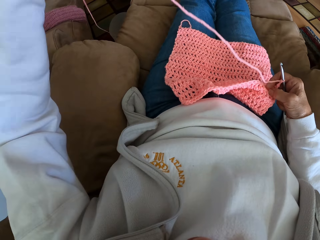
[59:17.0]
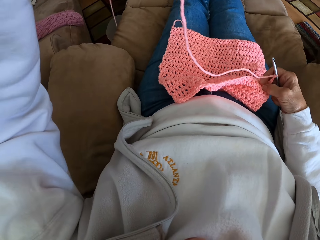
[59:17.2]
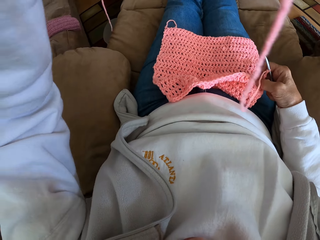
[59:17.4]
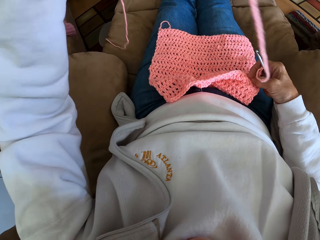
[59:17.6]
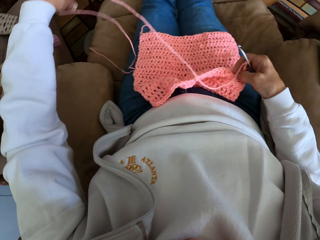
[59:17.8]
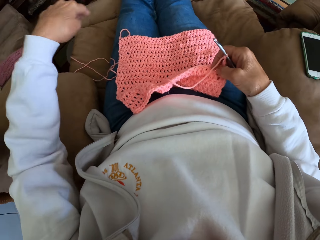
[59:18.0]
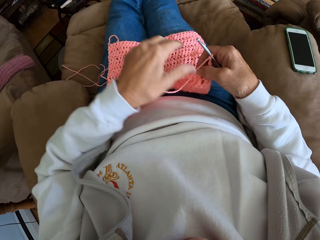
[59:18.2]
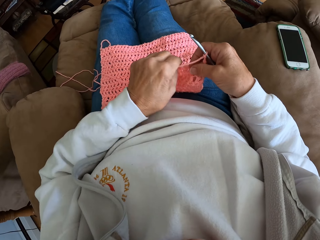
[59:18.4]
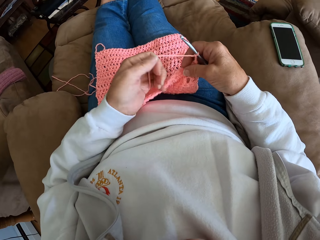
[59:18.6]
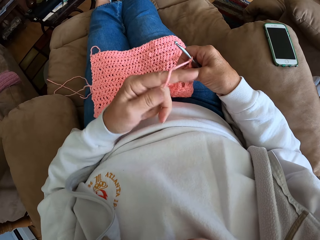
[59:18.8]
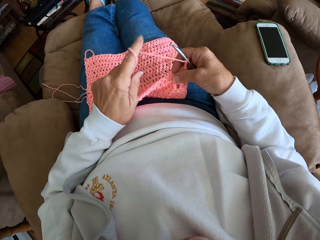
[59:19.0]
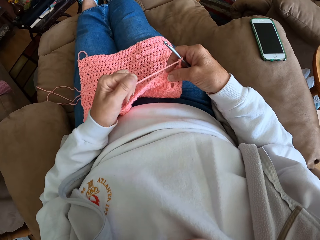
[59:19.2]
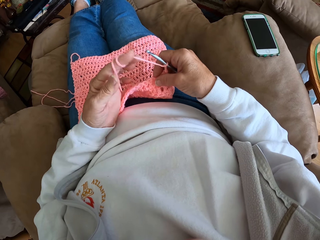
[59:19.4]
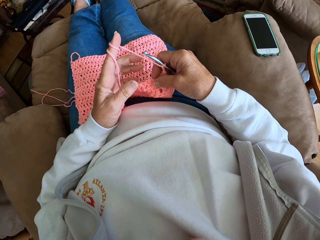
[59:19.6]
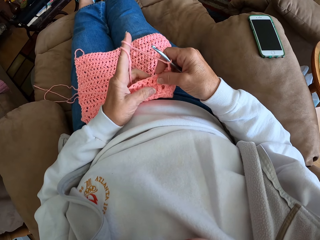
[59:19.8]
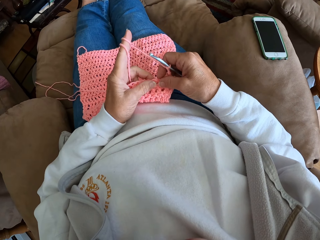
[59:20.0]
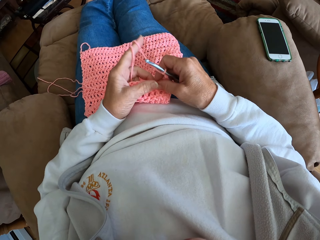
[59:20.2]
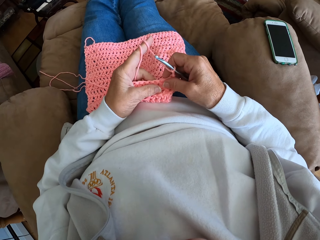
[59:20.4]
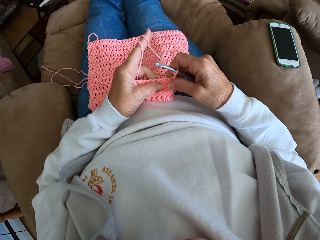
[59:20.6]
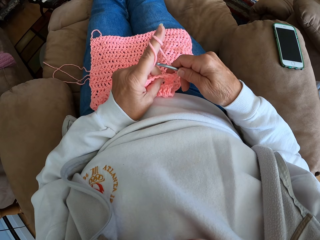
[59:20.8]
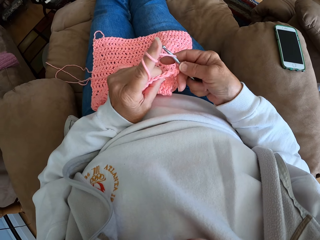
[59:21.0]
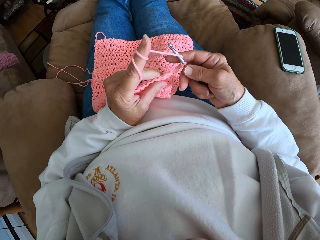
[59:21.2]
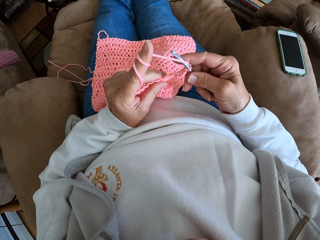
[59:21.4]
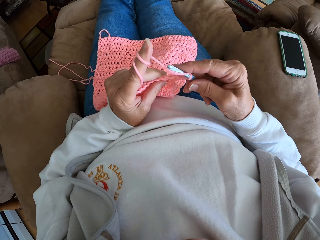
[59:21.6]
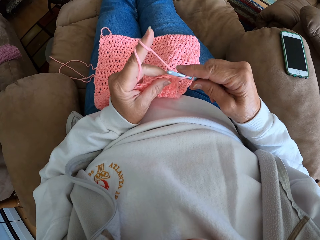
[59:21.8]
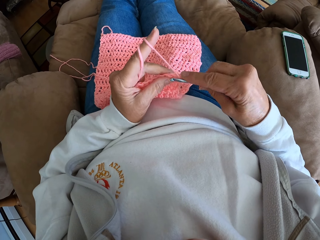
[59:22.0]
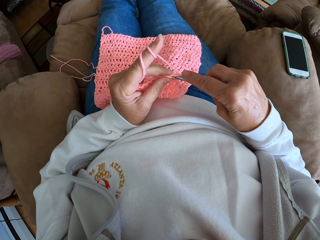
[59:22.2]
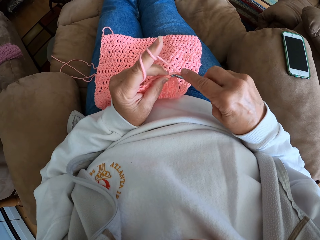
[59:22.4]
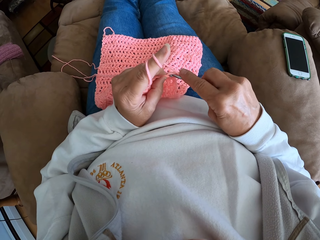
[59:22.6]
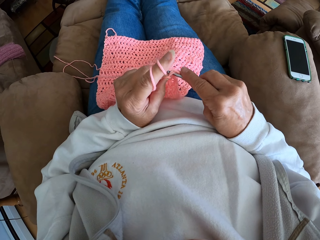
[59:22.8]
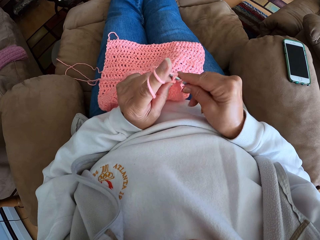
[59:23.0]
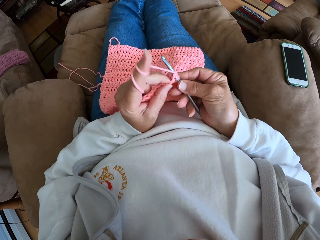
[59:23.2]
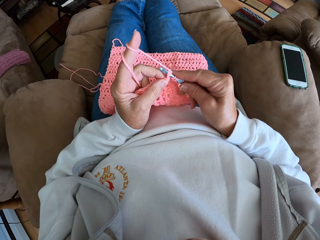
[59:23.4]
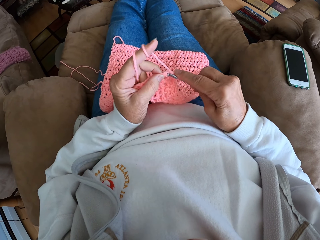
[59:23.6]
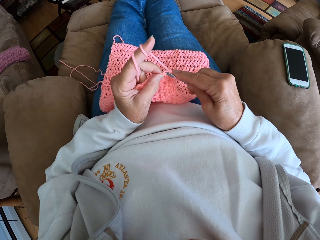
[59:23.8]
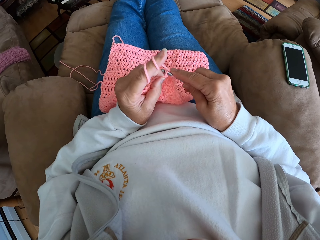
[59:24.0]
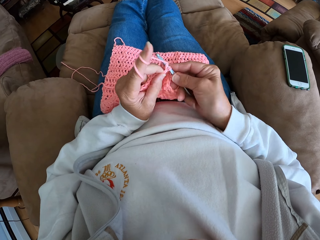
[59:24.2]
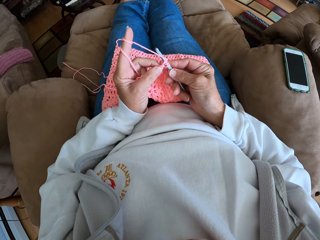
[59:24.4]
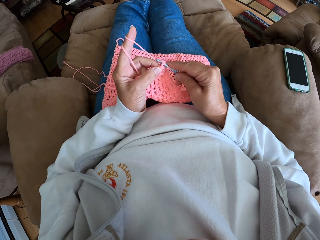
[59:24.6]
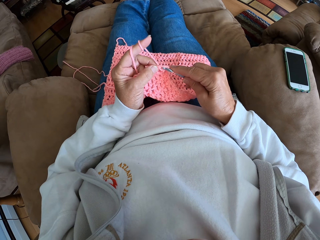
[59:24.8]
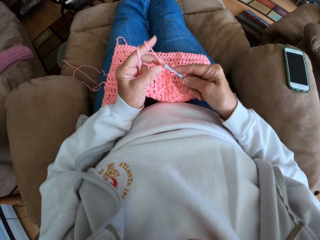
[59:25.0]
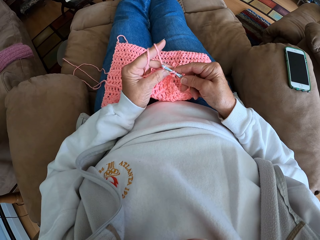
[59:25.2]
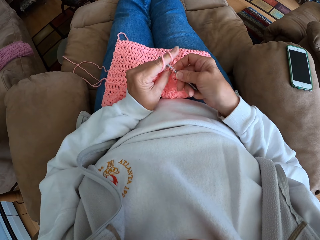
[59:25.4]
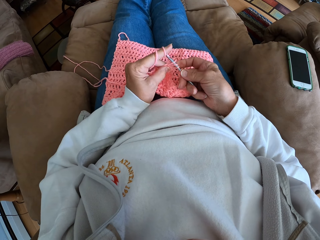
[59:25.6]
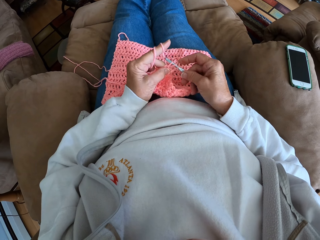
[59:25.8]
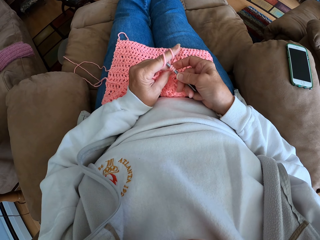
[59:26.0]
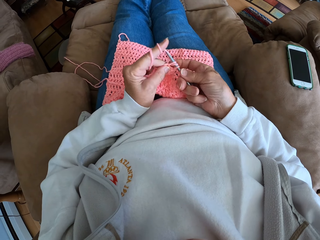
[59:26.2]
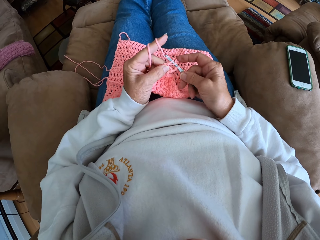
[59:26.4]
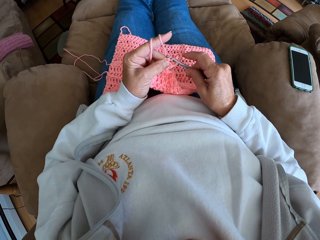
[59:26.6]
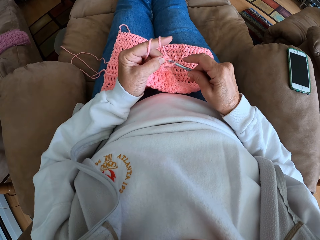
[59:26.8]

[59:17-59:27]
The camera wearer adjusts the yarn. They tie the yarn on the finger. They crochet the piece of cloth using the crochet hook.

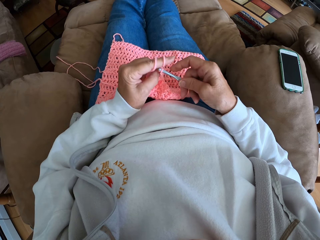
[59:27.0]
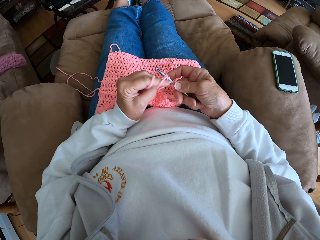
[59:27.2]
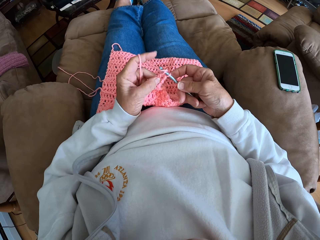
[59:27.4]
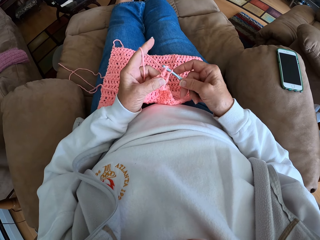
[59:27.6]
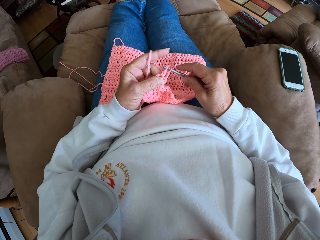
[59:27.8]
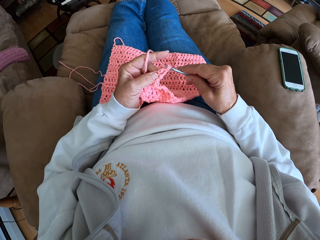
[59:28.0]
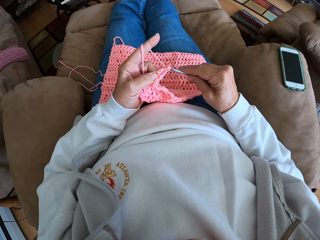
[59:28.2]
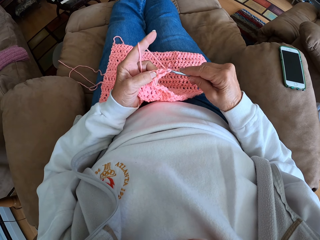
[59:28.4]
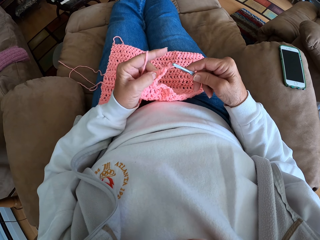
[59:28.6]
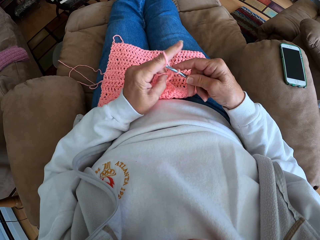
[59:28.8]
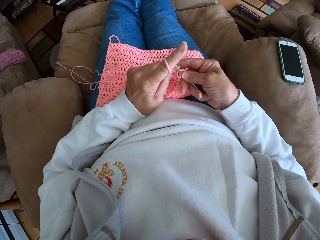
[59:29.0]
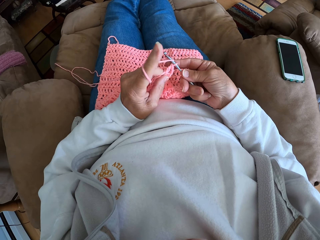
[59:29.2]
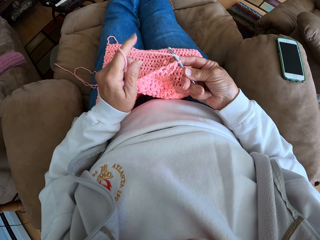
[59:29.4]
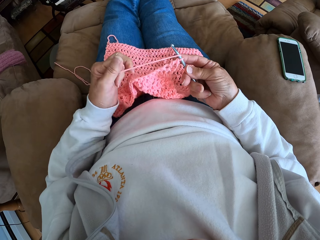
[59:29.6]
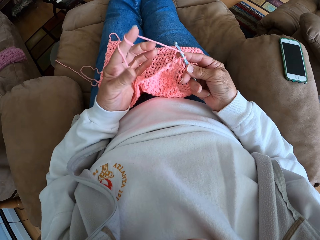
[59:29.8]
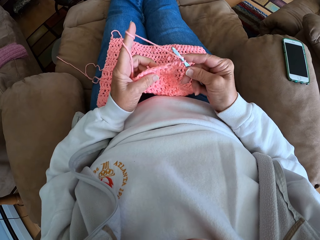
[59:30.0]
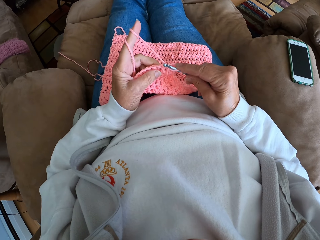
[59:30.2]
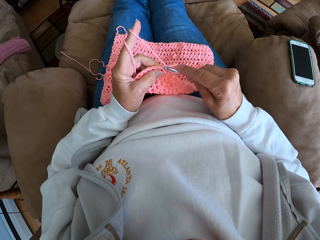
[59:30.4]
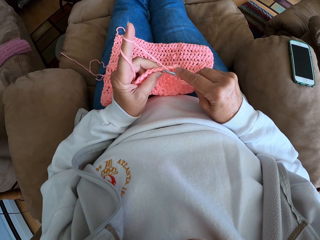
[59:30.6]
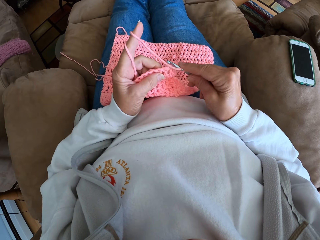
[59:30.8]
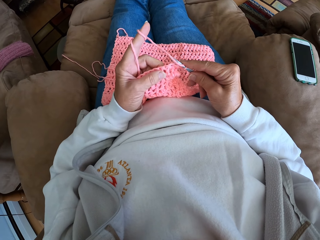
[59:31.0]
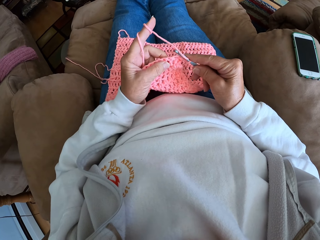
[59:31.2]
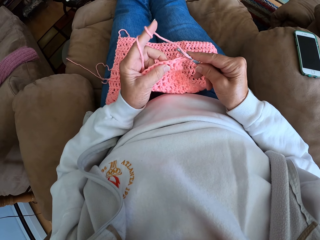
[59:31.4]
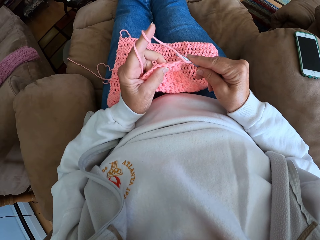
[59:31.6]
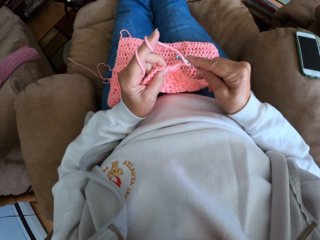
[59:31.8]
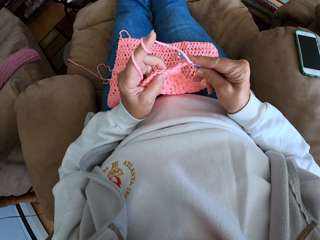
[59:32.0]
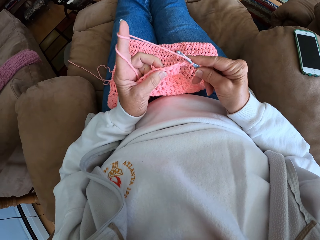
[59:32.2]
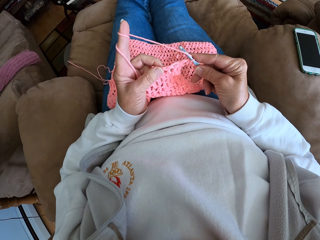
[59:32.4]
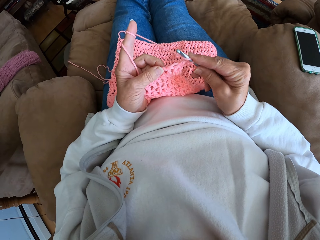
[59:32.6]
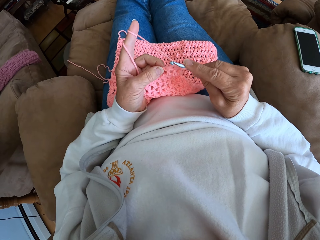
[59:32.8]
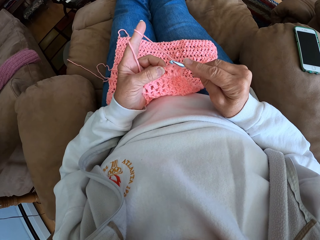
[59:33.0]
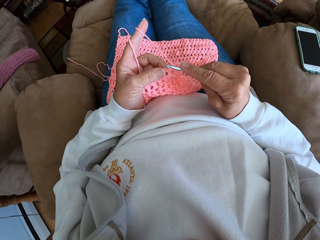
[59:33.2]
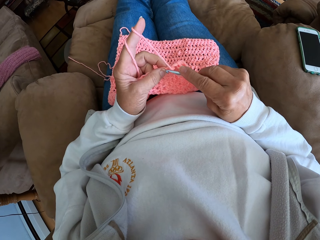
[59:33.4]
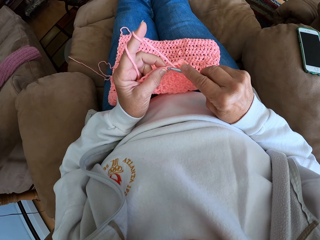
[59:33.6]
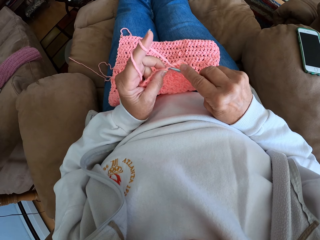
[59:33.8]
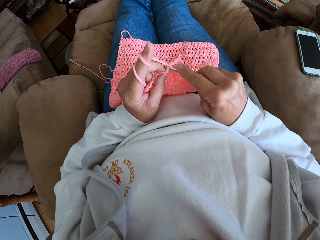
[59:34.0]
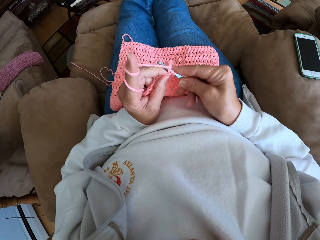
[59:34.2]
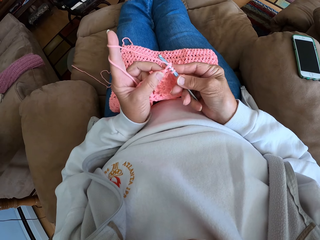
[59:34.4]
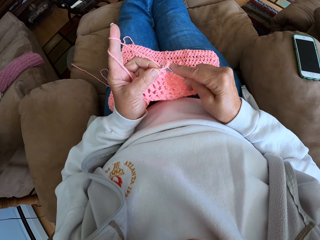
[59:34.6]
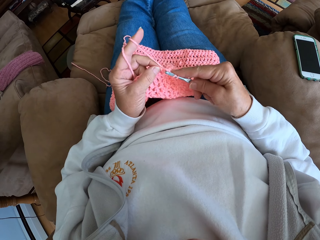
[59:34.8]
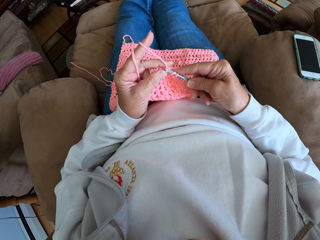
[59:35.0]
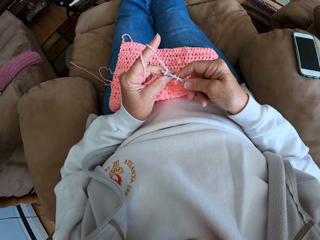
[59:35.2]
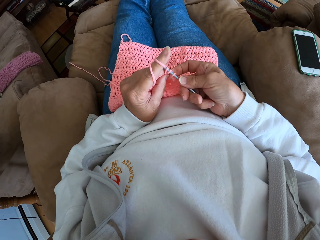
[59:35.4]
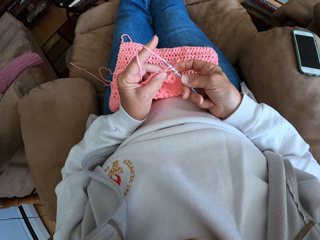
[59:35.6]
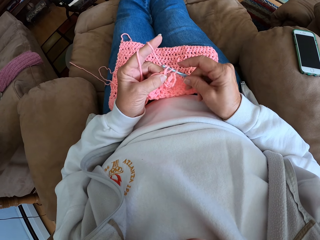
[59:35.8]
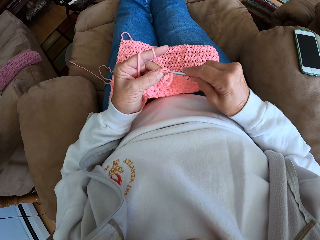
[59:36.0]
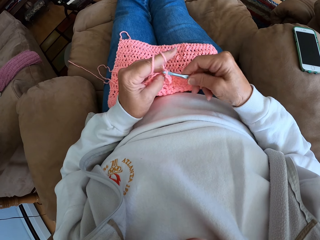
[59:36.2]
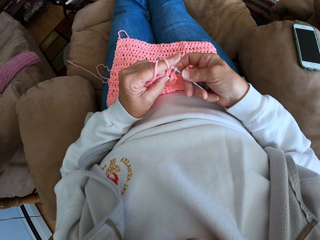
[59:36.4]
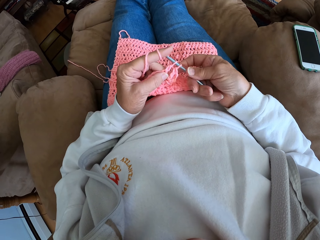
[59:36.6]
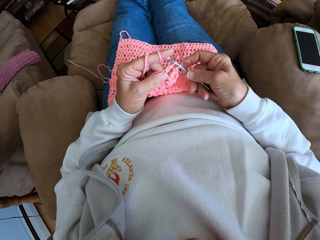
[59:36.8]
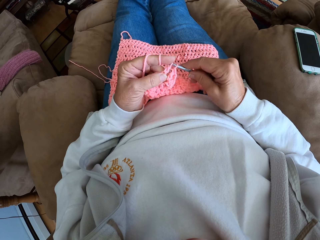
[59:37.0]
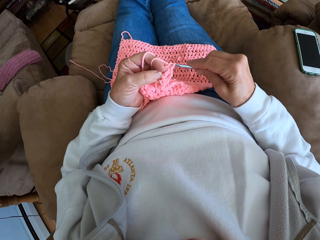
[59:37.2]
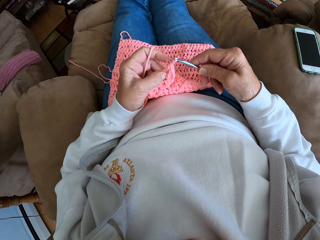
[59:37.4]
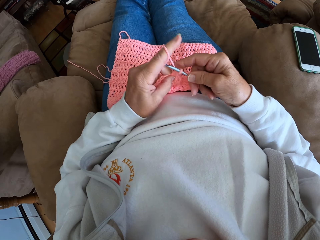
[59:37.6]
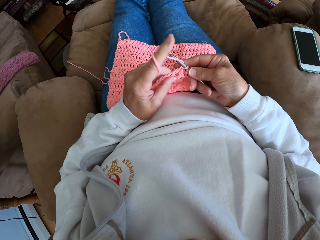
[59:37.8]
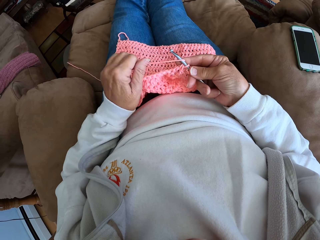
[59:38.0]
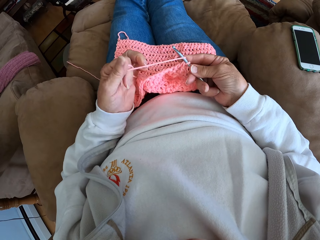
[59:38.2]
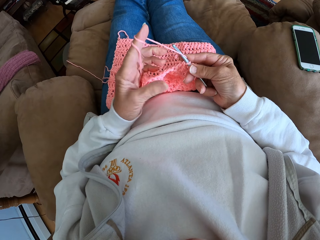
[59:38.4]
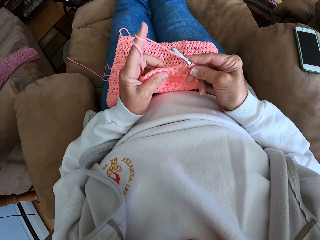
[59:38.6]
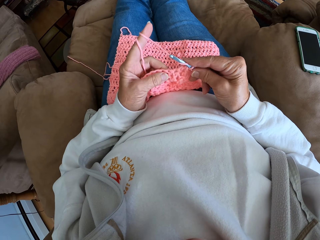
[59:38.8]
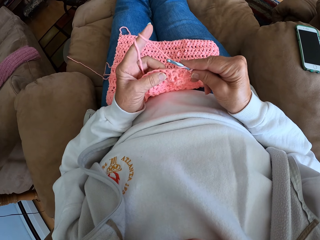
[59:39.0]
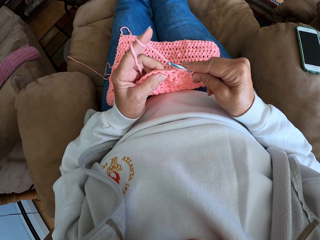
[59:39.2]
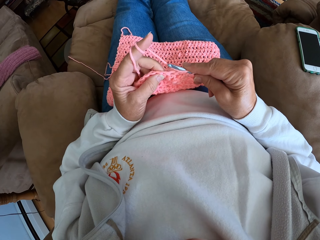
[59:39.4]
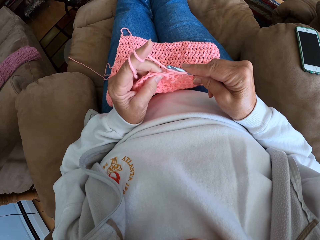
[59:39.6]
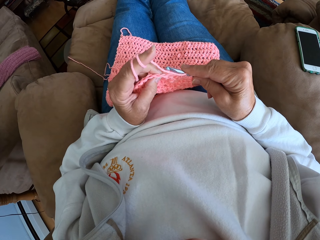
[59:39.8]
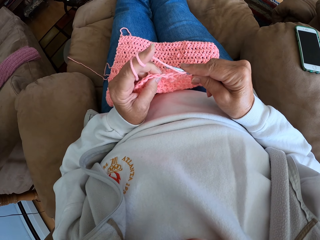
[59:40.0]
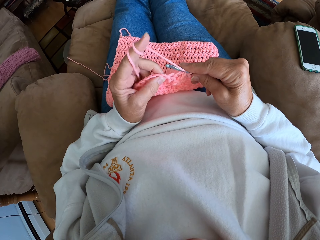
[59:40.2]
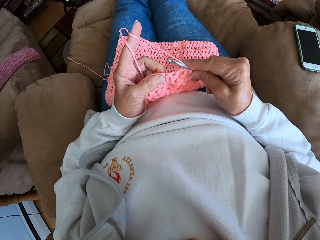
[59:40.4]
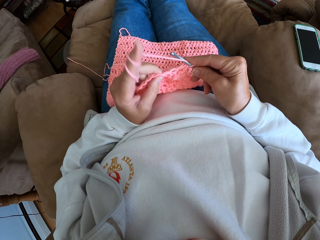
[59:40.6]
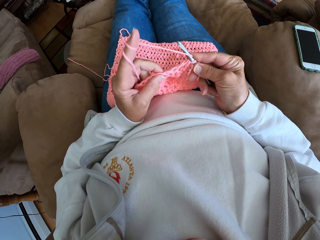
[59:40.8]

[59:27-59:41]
The camera wearer ties the yarn on the finger. They crochet the piece of cloth using the crochet hook. They tie the yarn on the finger.
